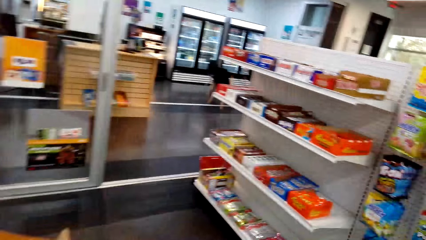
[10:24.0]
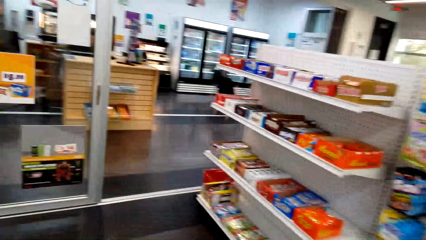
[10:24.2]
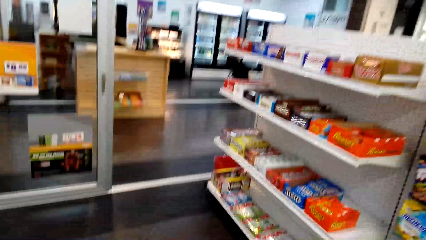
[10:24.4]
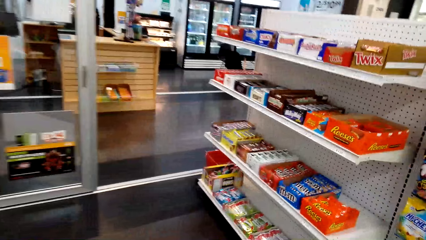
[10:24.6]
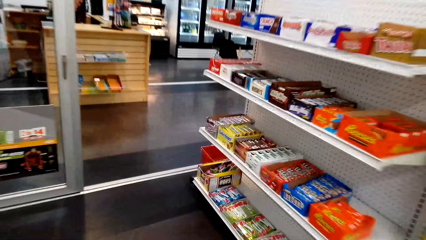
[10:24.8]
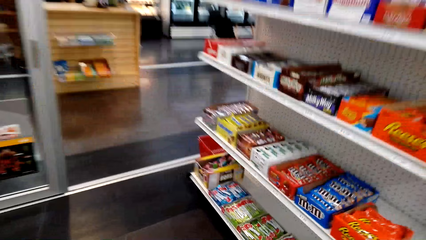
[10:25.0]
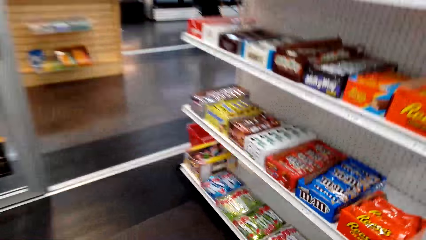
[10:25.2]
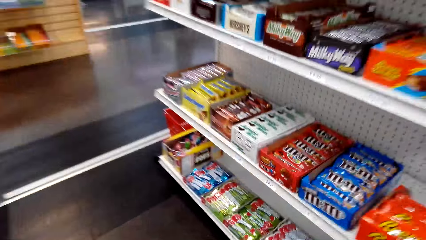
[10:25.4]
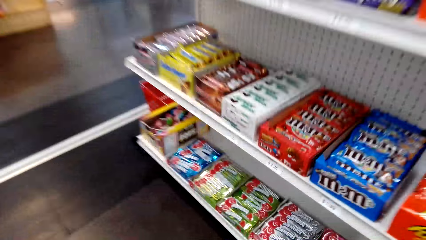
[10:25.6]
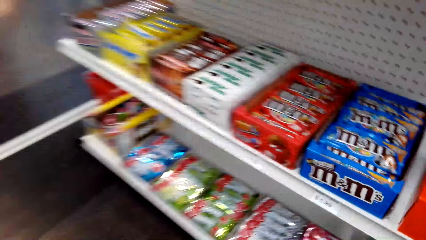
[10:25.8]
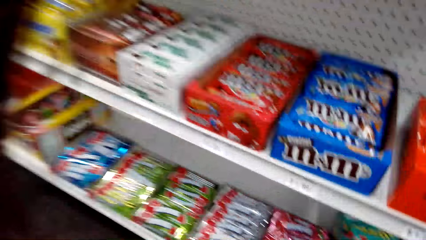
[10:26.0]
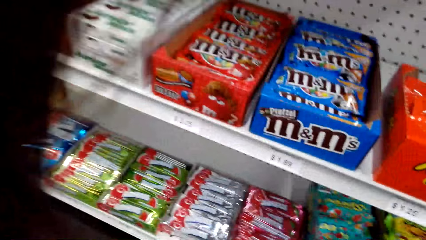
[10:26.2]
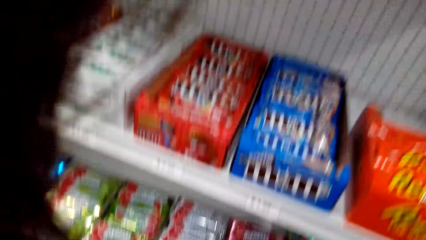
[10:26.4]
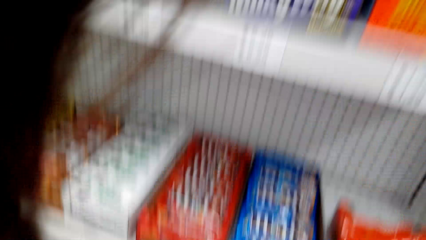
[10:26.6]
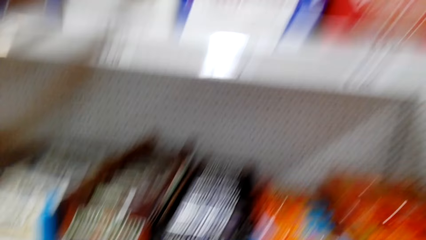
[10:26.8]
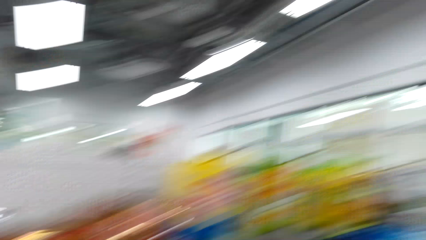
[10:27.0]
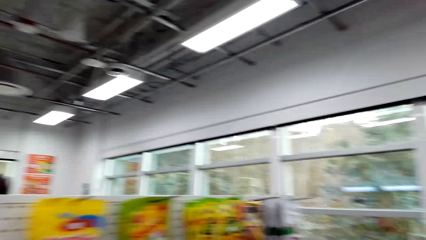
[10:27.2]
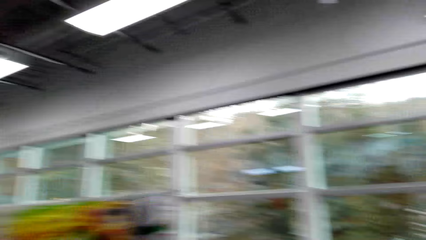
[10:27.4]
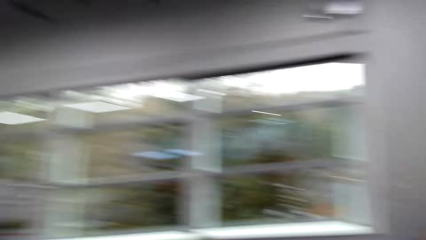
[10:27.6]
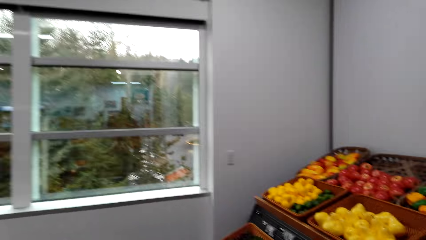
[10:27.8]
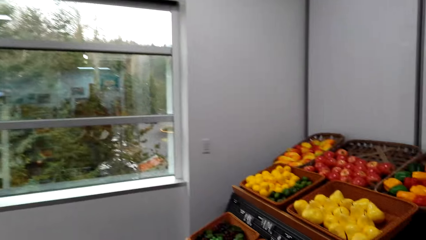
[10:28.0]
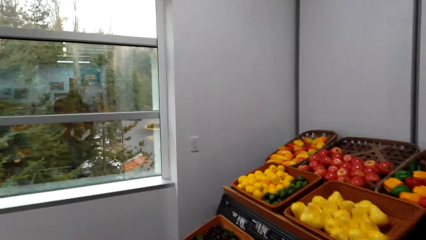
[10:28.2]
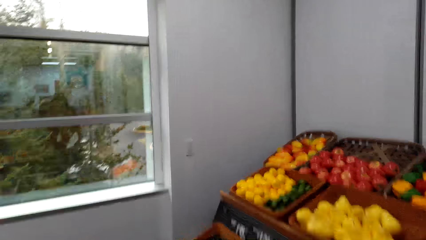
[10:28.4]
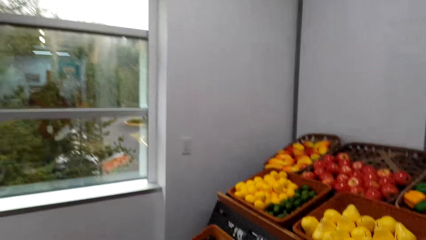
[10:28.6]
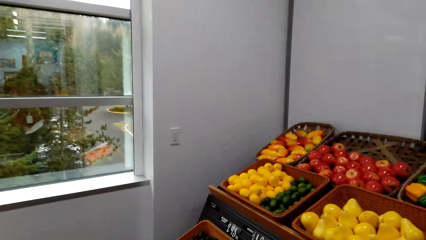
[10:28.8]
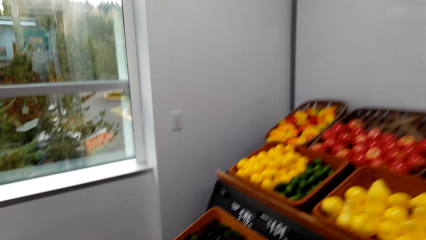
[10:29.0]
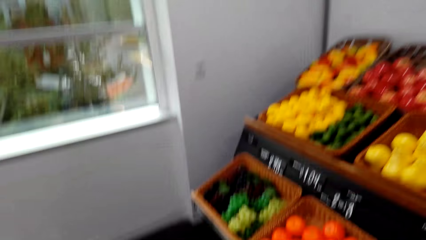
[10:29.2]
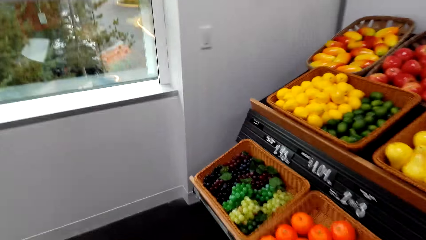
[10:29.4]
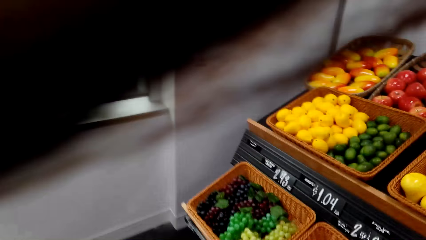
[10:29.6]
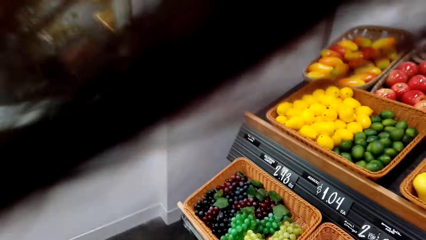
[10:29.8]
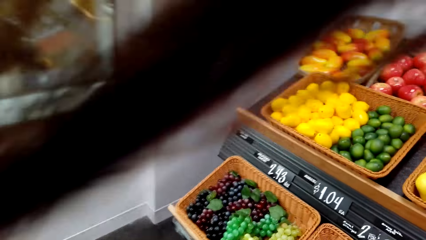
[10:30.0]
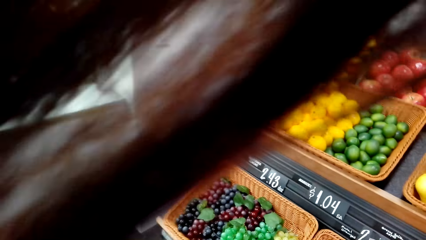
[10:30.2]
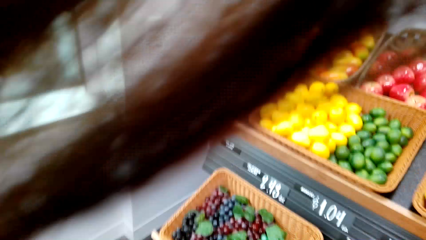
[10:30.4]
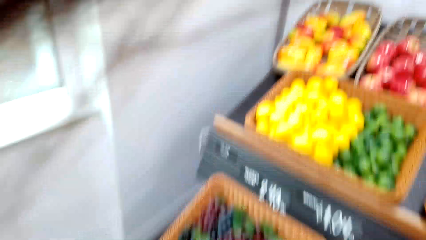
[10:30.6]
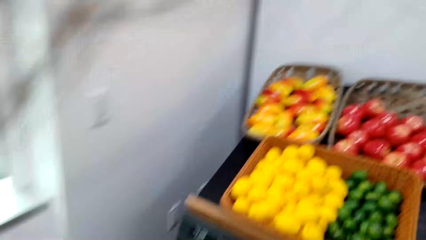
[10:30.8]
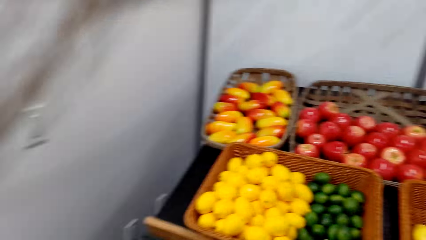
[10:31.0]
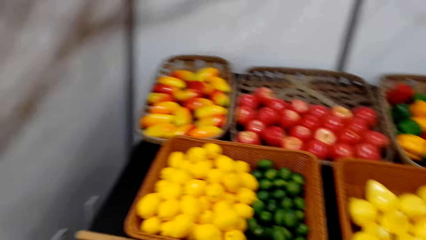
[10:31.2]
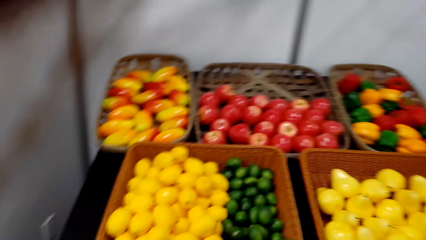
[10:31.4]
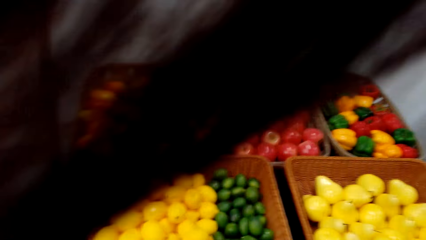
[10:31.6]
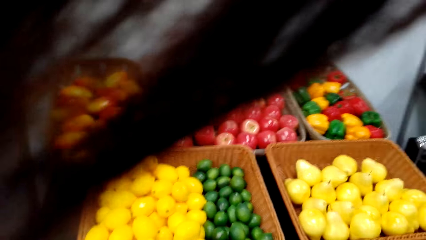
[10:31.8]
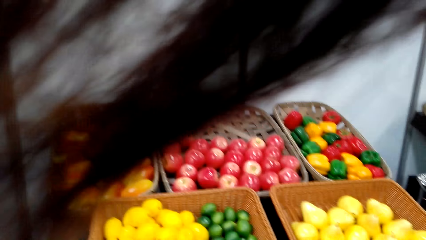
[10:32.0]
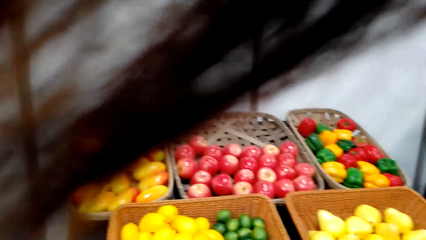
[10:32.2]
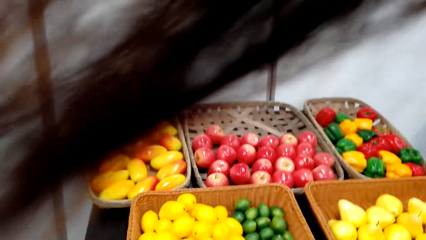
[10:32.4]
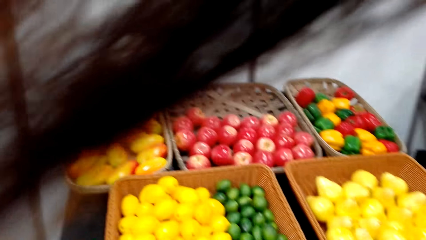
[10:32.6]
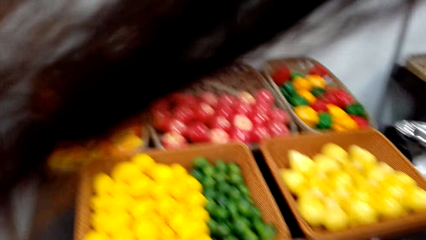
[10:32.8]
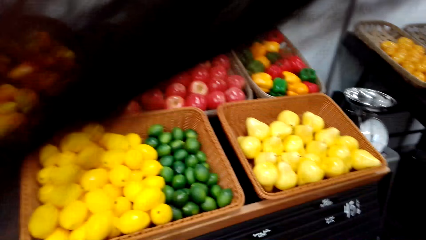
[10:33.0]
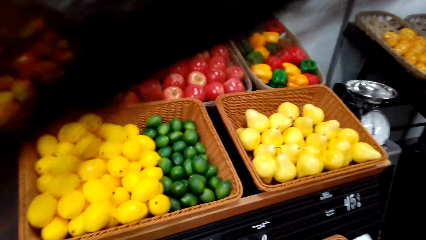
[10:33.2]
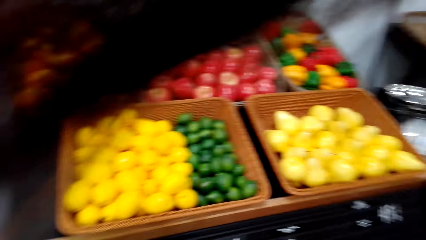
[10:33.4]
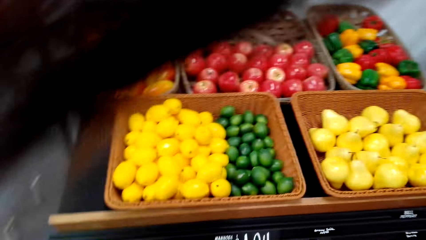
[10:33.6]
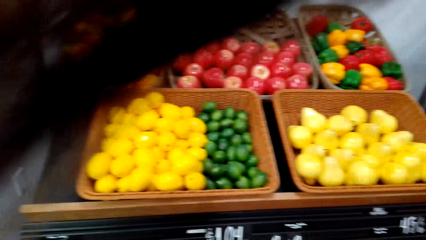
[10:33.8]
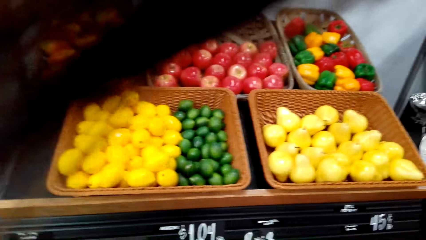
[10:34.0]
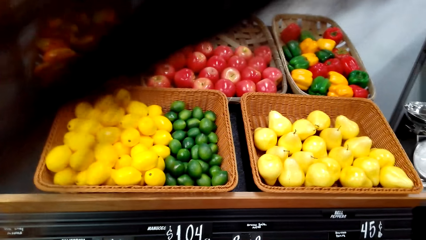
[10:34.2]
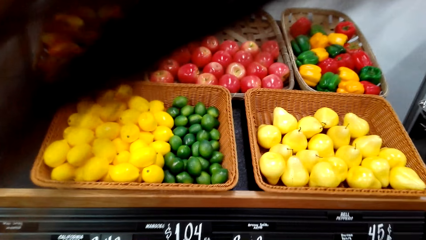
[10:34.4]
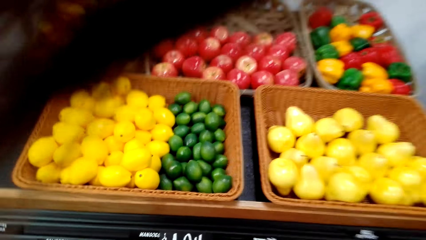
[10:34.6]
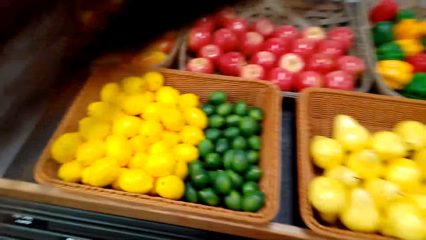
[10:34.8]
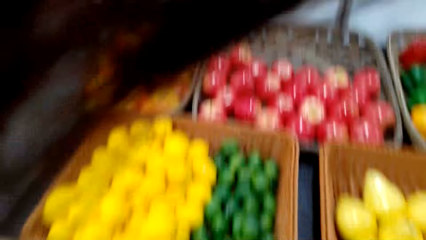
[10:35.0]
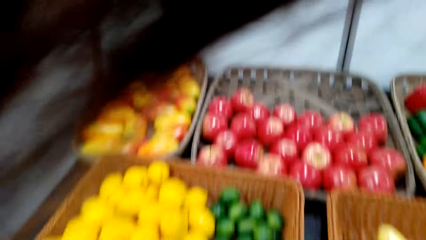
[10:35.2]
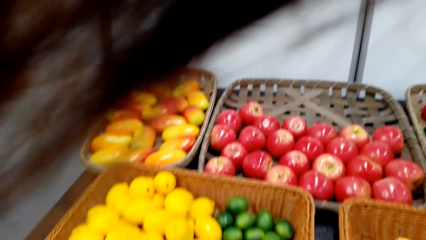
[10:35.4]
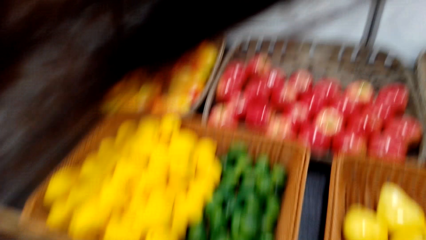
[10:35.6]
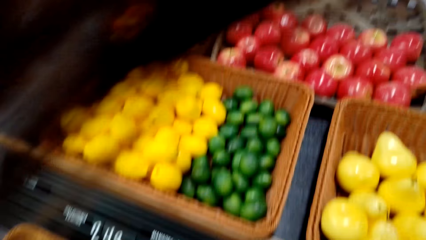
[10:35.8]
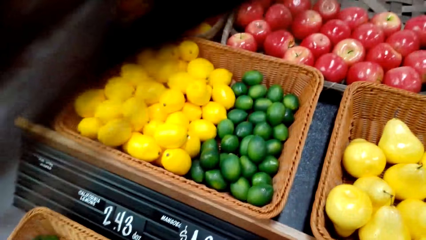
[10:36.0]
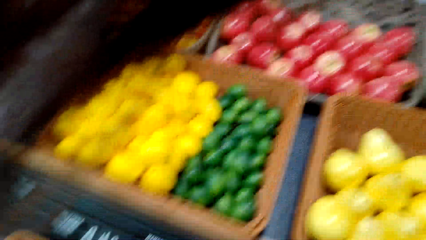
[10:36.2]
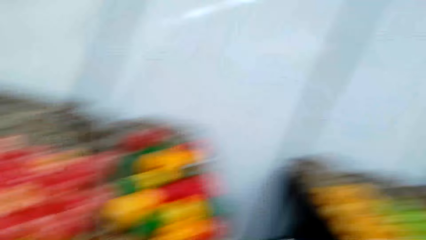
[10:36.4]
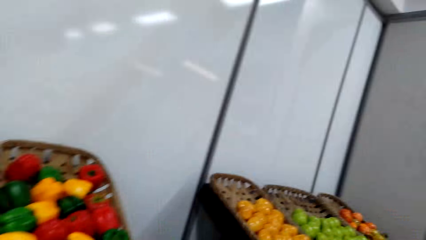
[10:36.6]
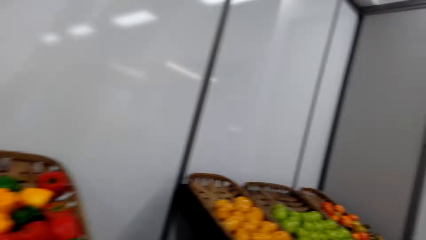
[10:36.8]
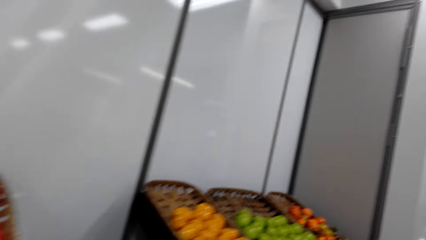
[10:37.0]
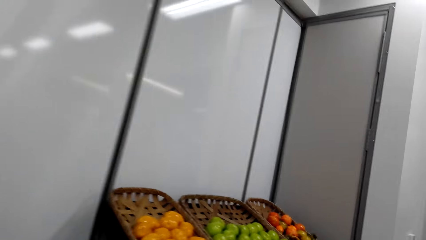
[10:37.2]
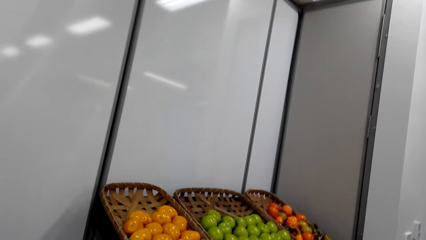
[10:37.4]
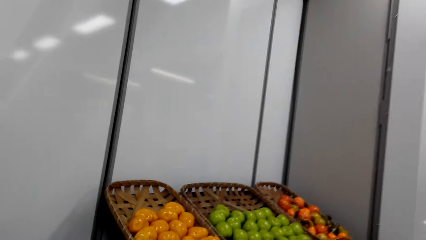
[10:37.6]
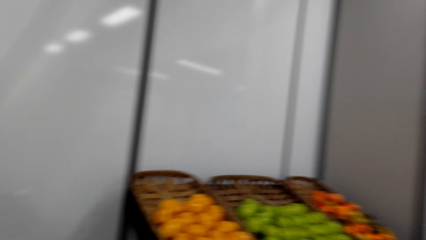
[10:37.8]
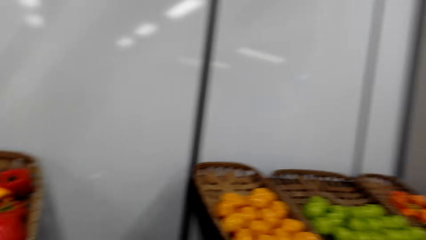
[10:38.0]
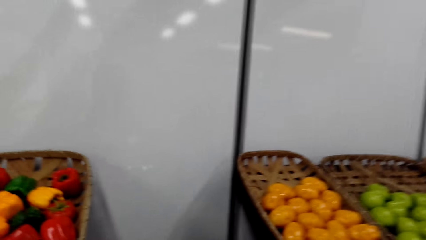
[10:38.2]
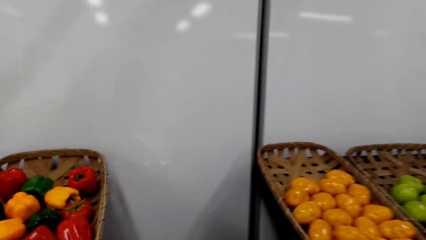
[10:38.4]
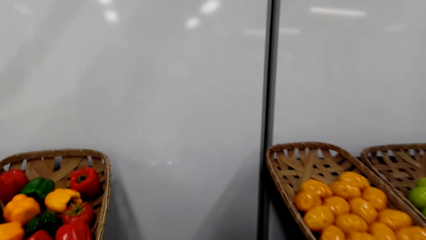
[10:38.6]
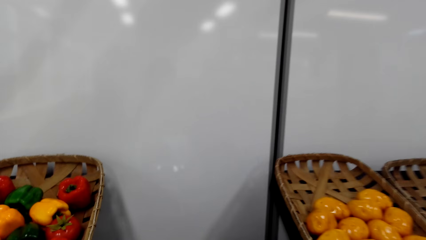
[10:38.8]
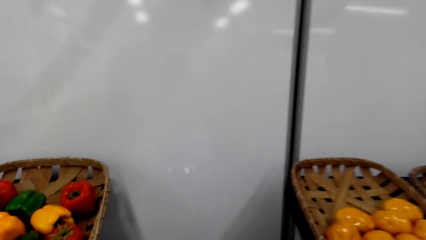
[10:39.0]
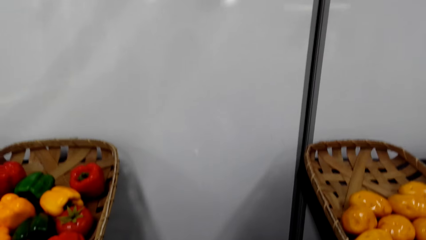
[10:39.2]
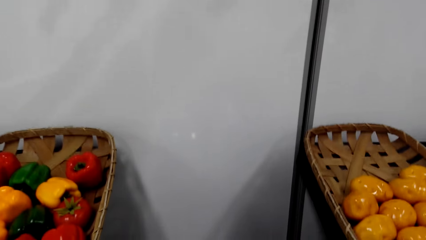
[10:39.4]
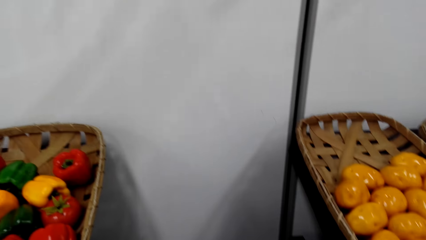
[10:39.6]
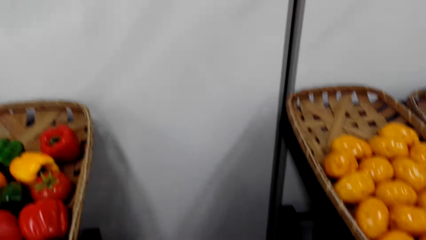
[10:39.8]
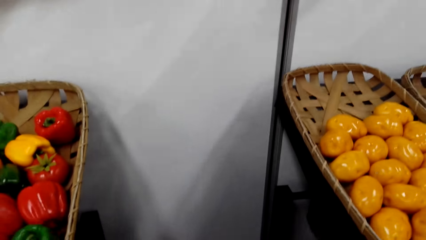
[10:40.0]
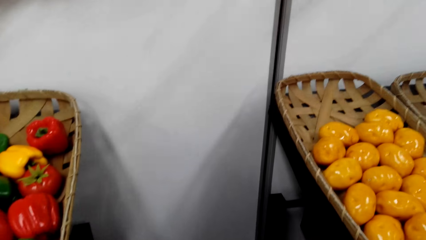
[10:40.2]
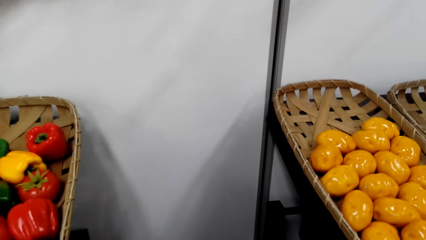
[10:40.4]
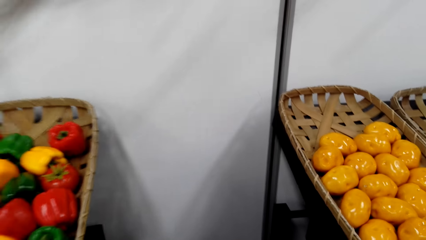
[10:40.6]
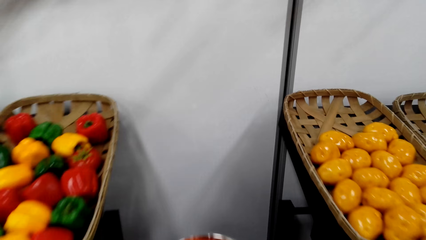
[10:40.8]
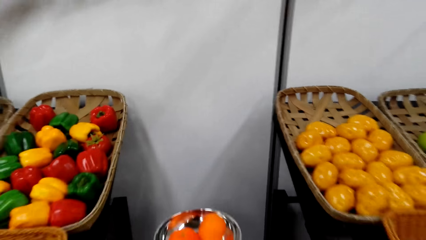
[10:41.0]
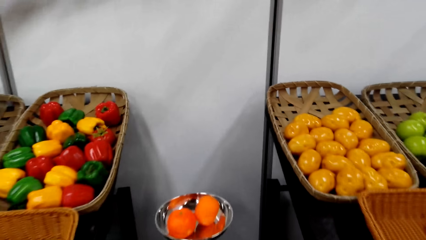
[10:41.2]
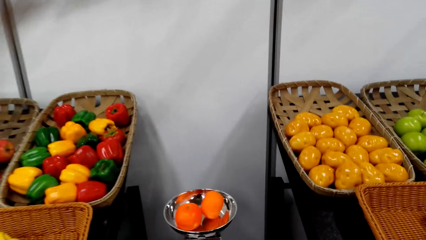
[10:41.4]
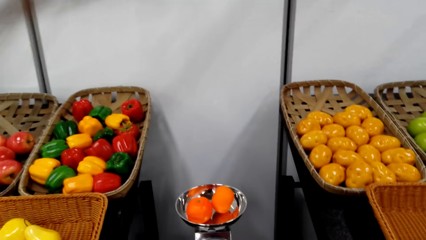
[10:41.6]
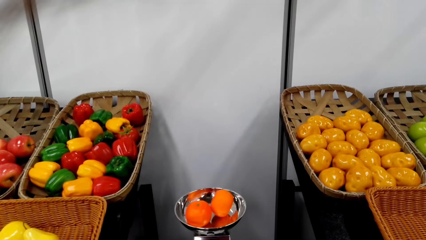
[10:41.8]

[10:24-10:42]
The camera wearer puts the grapes in the shopping basket. They weigh fruits. They look around.
